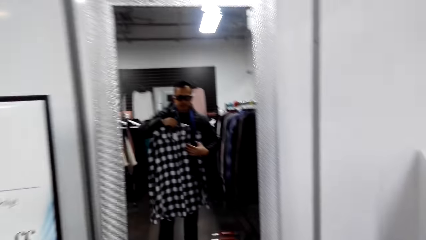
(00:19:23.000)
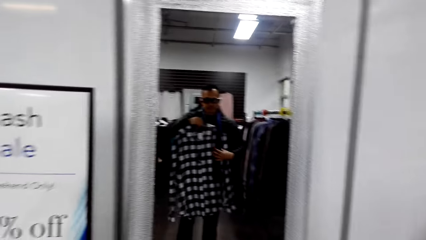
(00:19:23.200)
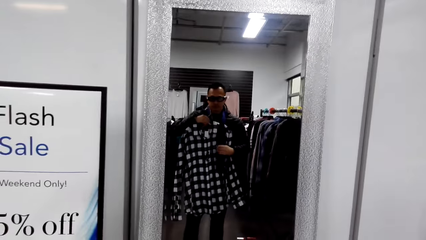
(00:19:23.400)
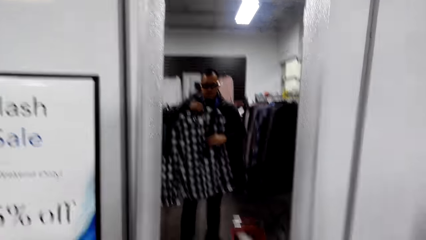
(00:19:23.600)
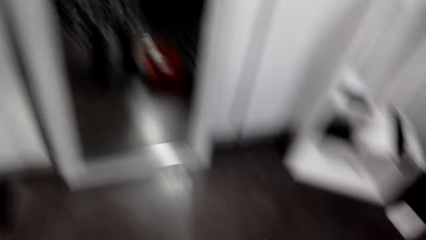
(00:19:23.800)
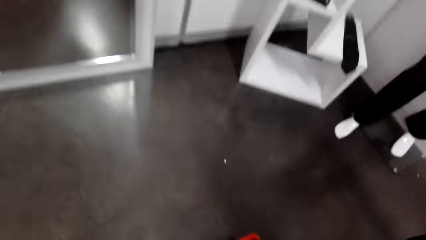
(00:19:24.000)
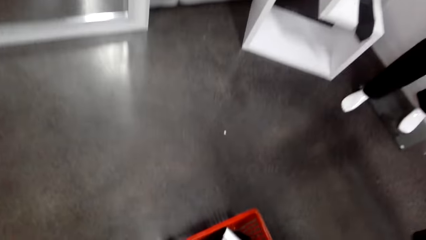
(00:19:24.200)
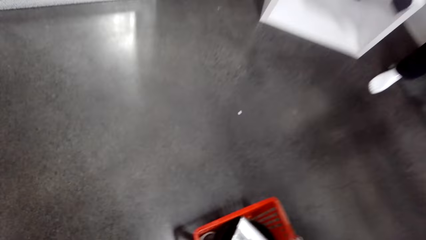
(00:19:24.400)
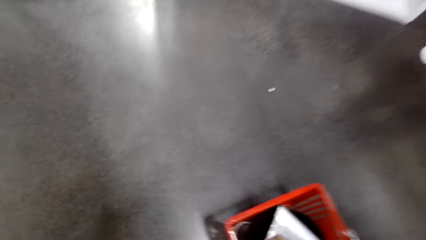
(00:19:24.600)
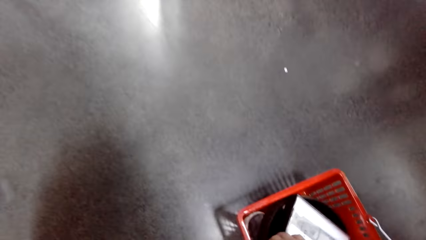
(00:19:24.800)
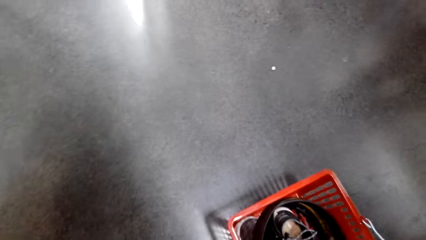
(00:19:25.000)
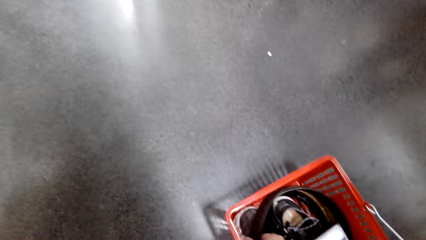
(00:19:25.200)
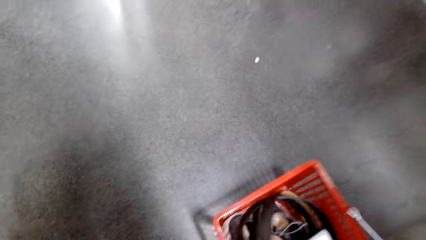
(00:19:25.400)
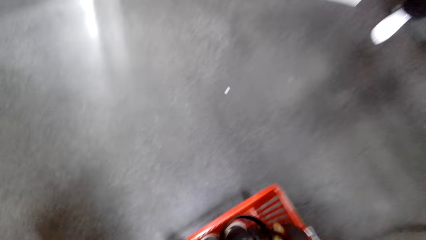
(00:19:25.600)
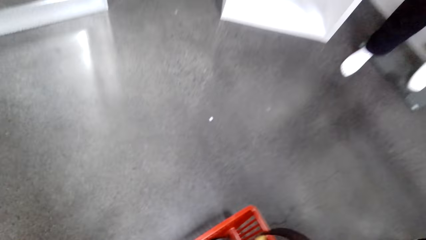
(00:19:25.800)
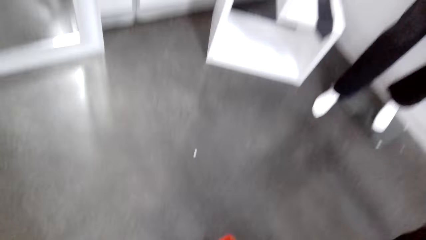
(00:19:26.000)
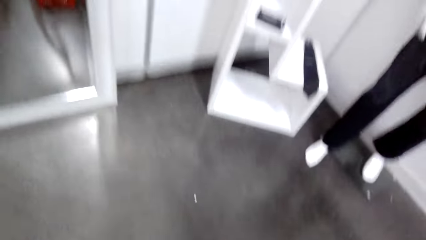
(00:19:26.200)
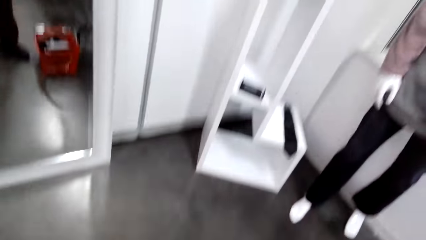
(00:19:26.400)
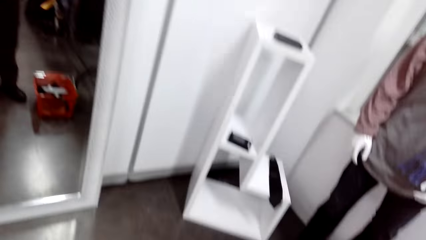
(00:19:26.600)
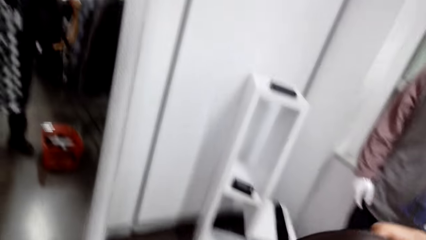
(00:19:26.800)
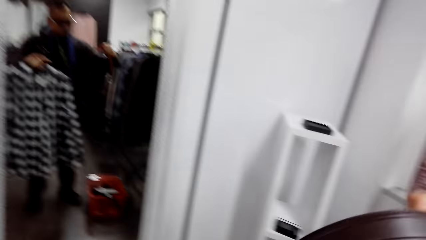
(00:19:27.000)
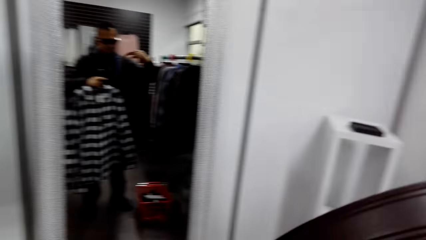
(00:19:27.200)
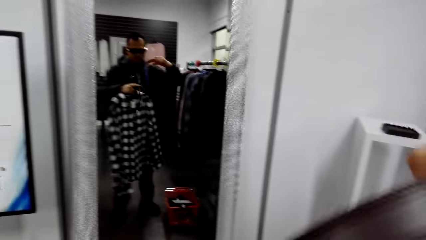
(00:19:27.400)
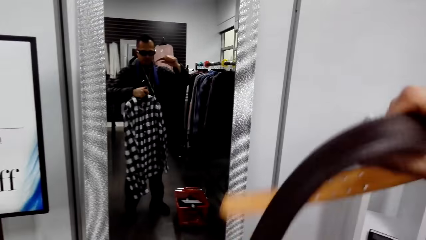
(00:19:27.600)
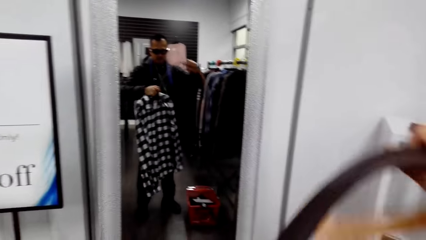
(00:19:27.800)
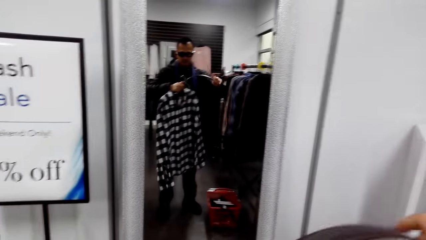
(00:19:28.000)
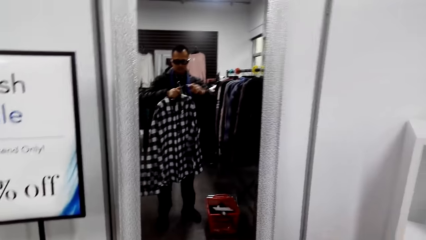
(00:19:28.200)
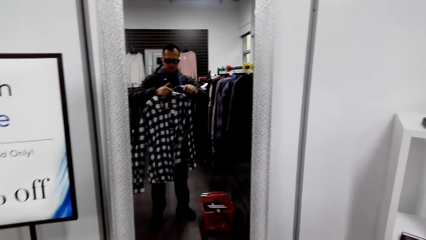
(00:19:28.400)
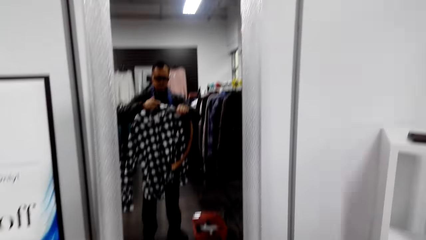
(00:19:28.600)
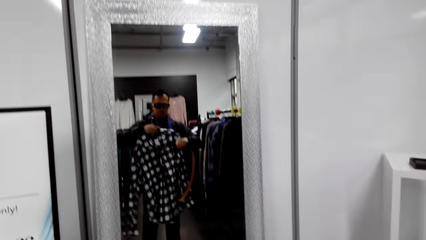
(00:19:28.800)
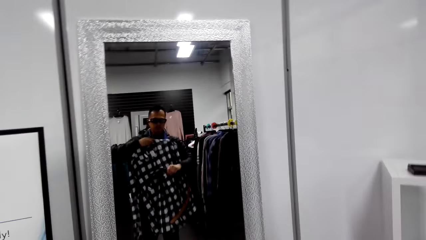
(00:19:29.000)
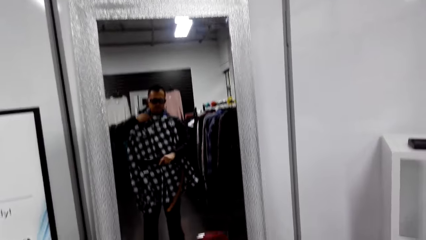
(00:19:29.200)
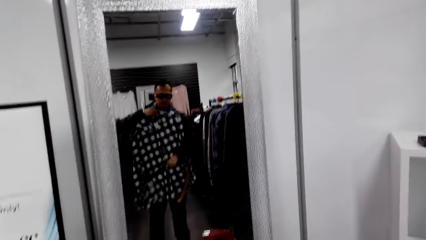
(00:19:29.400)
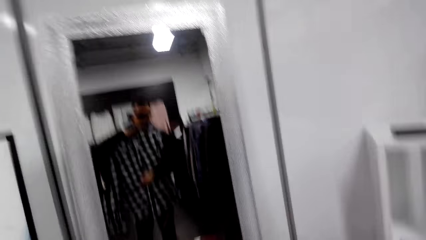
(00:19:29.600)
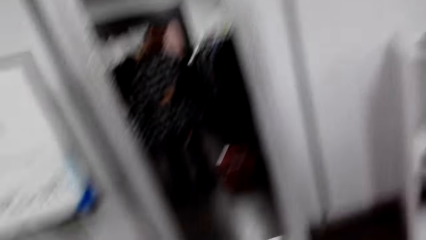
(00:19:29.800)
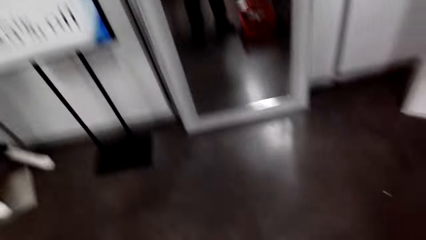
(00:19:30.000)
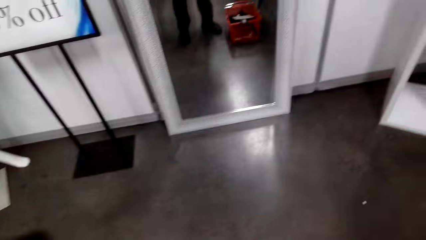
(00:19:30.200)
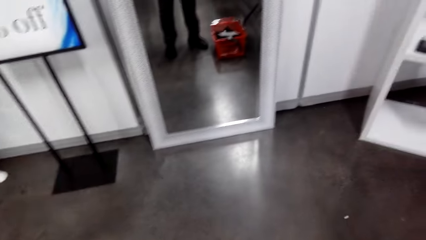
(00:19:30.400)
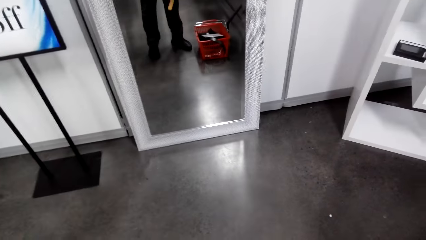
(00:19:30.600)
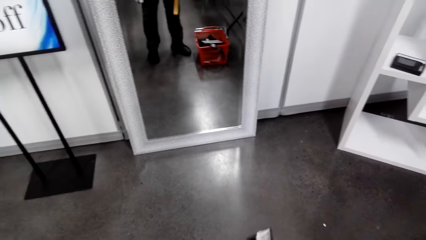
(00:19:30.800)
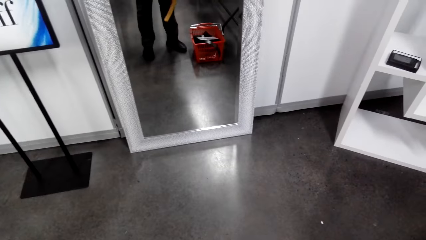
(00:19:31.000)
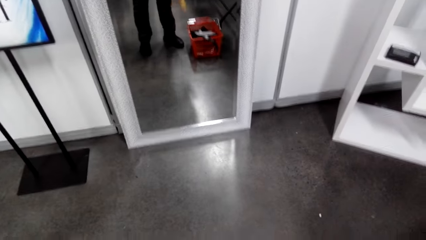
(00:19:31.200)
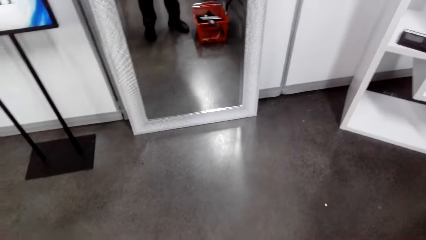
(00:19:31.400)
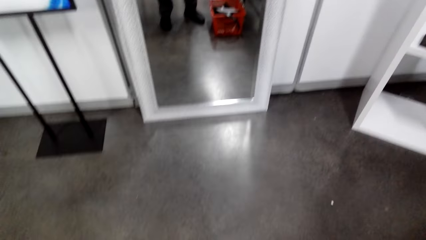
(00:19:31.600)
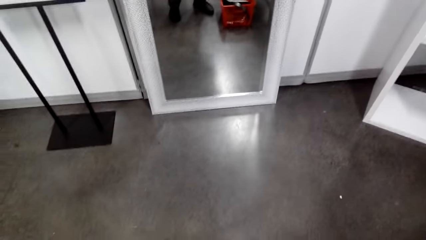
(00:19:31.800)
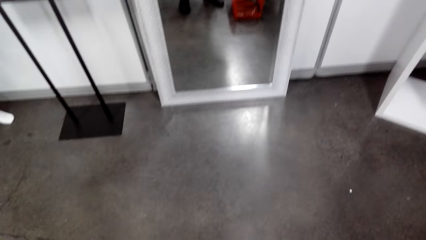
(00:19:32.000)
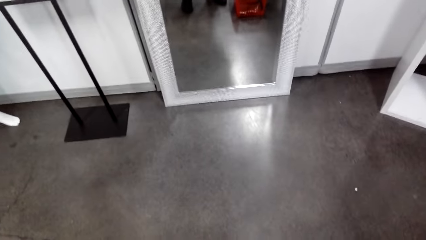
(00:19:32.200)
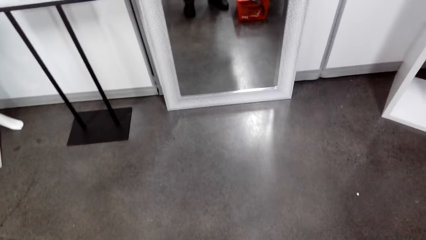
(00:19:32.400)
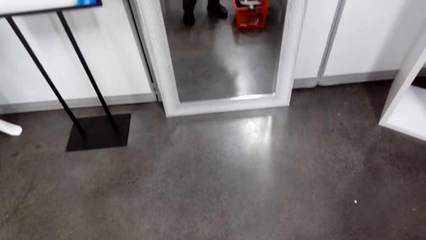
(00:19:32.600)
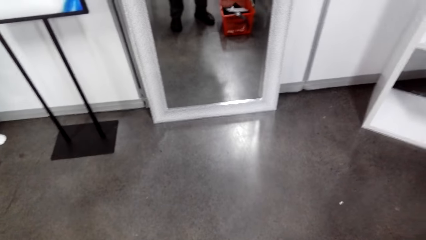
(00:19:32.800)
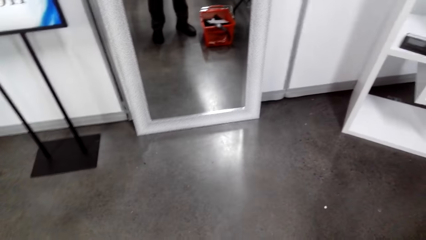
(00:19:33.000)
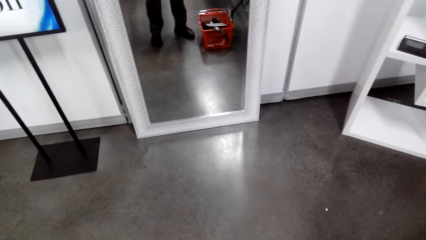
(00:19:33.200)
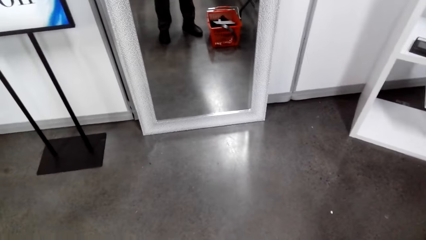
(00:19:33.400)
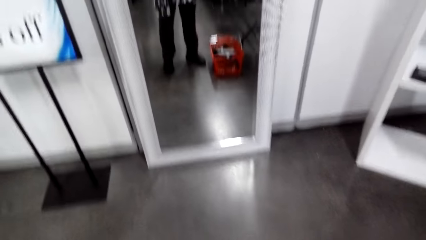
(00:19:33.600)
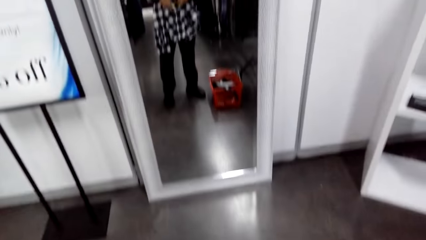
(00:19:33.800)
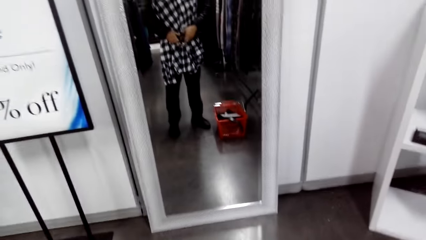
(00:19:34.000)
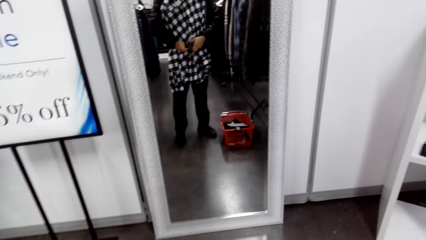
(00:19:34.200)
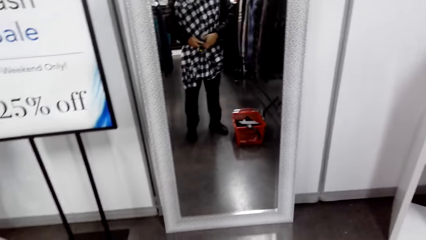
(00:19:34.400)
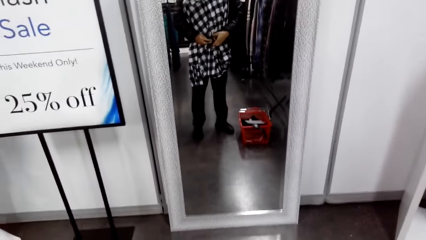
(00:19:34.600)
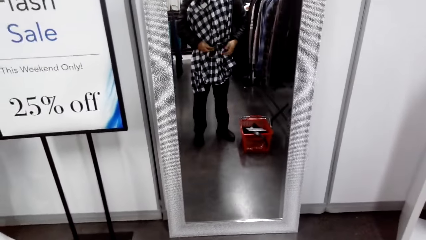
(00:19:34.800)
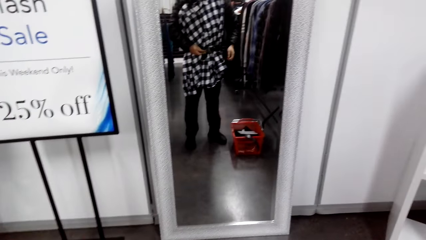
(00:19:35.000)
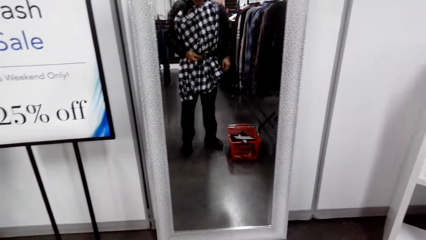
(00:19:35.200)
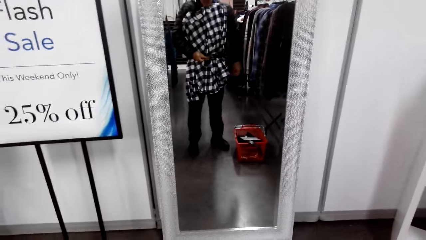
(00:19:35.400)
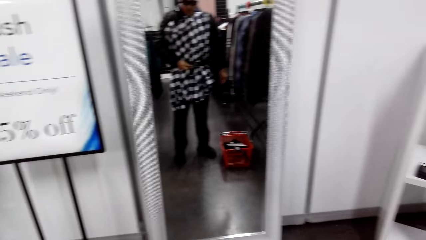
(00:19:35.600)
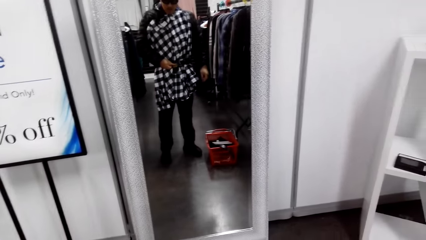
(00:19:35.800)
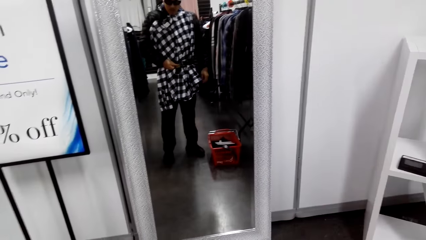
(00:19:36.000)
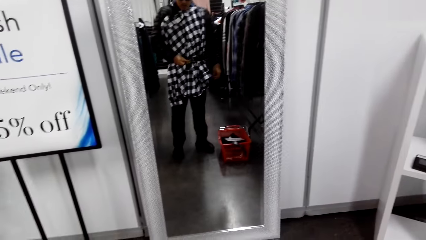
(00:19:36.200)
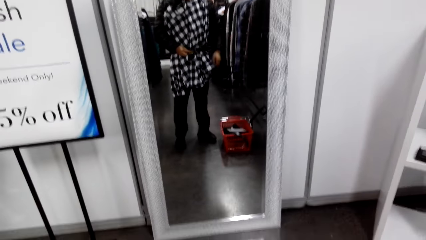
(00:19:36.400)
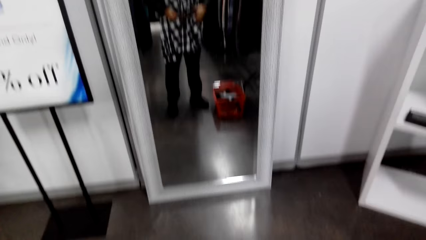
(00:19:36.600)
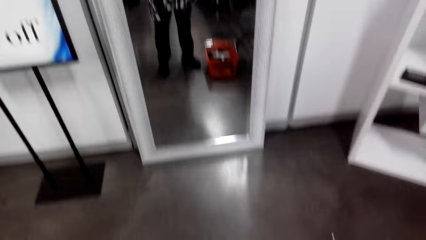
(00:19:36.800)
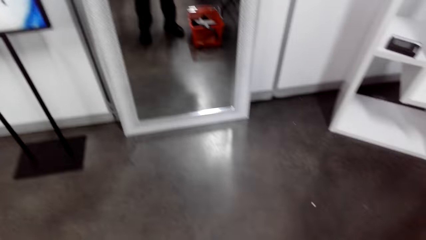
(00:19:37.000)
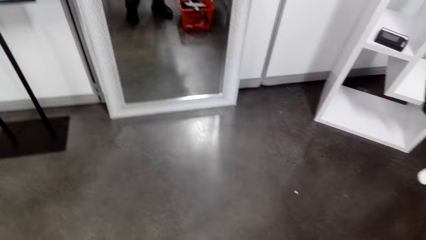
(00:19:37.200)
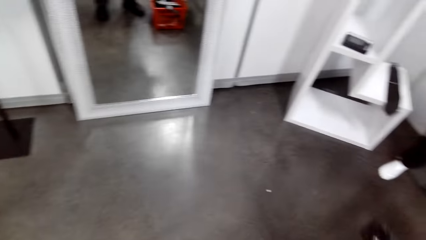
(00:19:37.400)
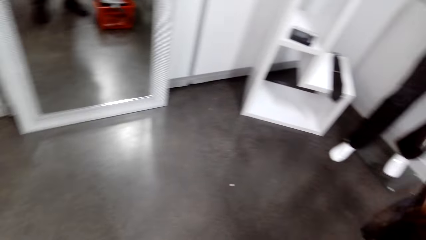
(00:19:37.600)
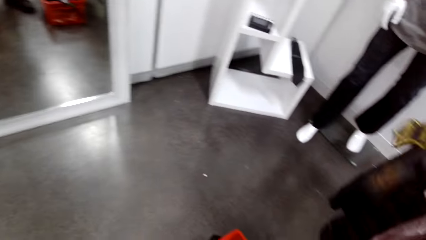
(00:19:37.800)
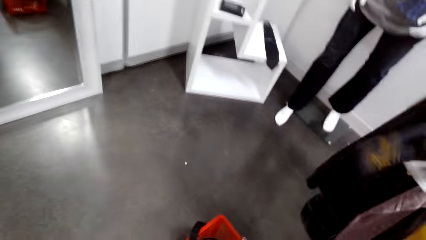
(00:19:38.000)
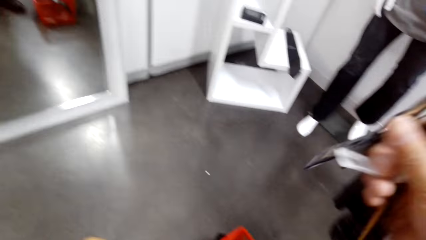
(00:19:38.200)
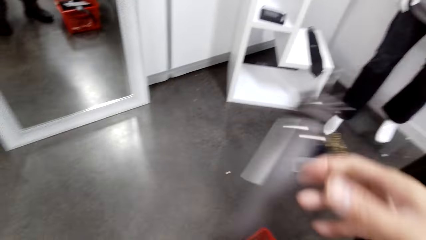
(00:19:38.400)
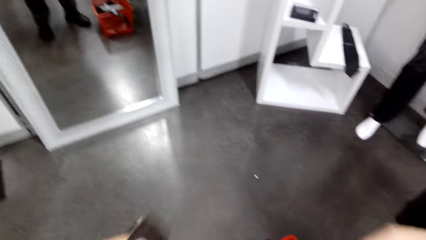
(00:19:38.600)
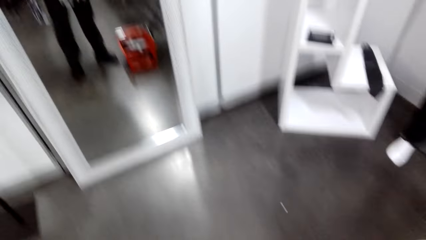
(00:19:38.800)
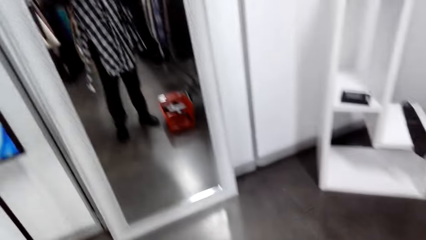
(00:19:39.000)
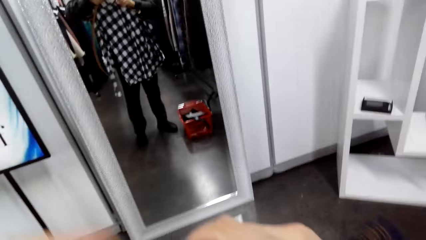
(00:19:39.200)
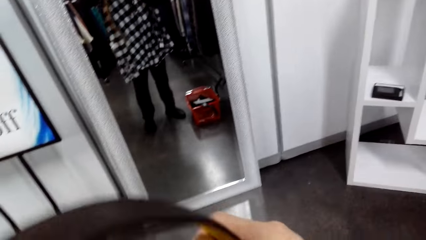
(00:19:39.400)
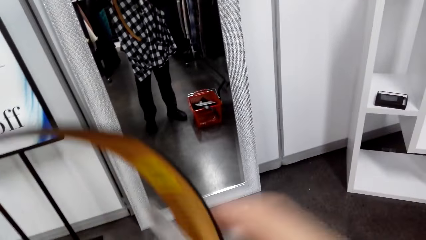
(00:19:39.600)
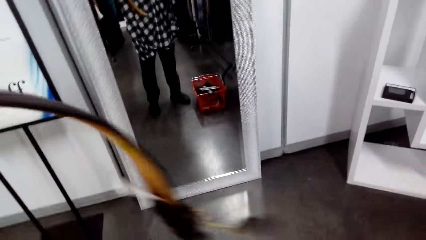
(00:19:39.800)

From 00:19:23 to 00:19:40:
The camera wearer matches a shirt with a tie. They pick up a belt. They match the belt with the shirt. They look around. They match the belt with the shirt. They pick the belt.
